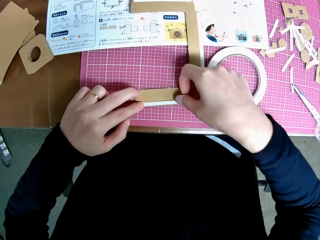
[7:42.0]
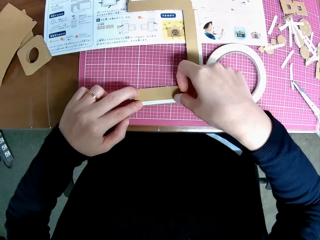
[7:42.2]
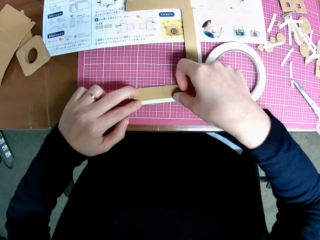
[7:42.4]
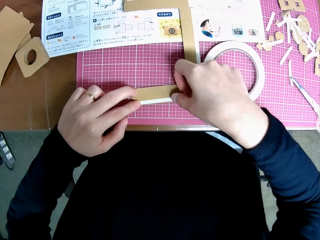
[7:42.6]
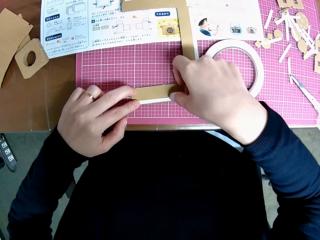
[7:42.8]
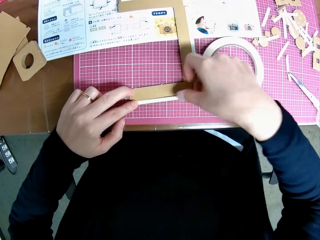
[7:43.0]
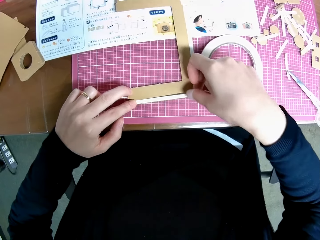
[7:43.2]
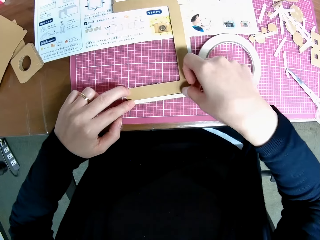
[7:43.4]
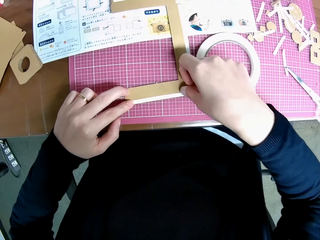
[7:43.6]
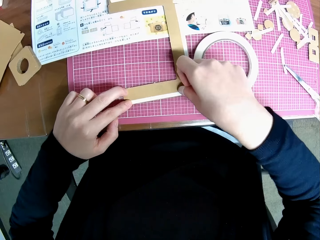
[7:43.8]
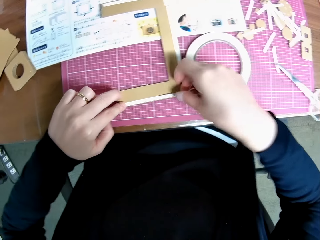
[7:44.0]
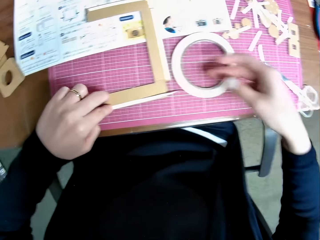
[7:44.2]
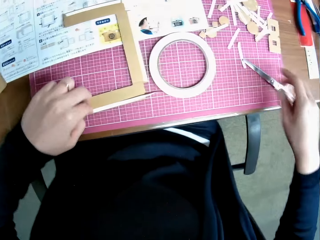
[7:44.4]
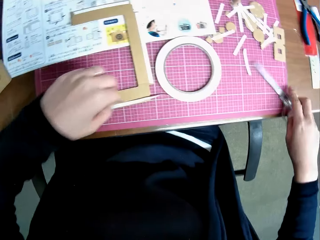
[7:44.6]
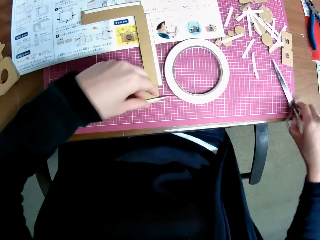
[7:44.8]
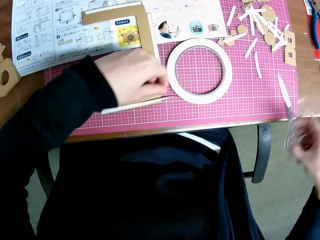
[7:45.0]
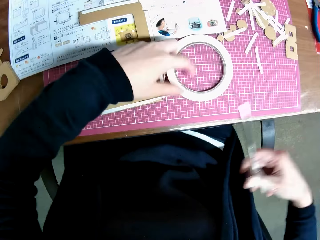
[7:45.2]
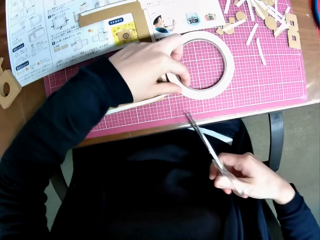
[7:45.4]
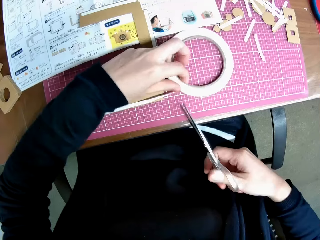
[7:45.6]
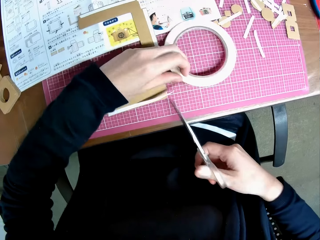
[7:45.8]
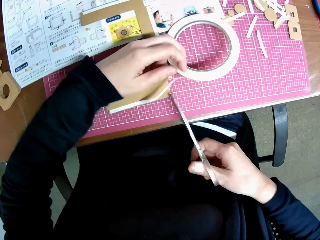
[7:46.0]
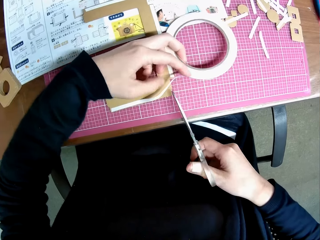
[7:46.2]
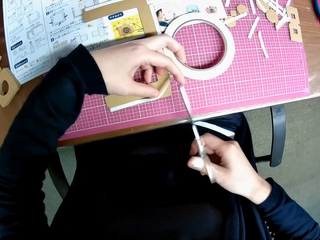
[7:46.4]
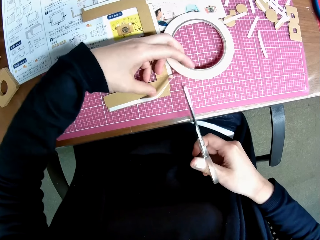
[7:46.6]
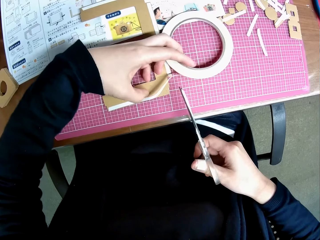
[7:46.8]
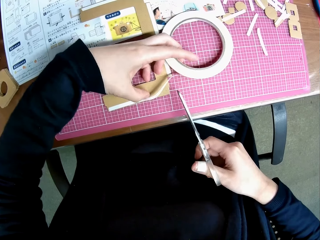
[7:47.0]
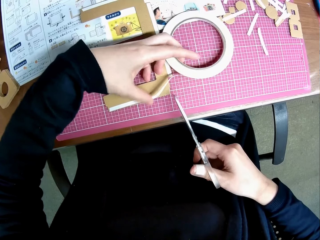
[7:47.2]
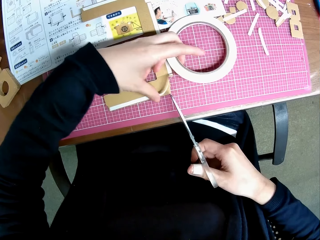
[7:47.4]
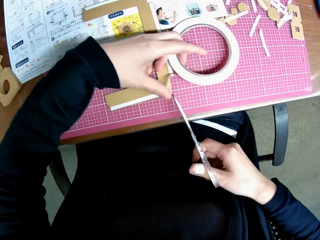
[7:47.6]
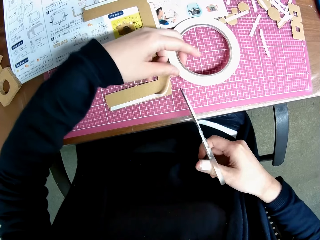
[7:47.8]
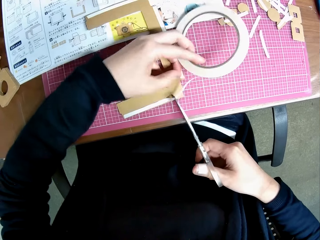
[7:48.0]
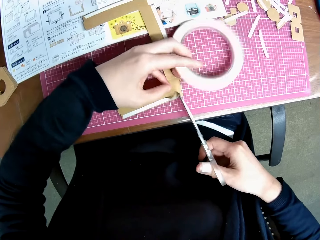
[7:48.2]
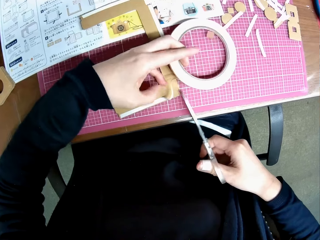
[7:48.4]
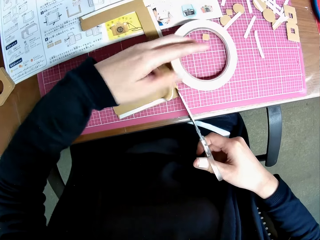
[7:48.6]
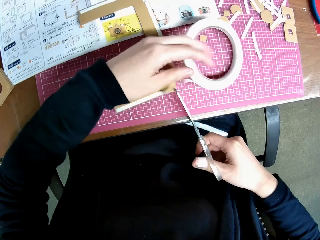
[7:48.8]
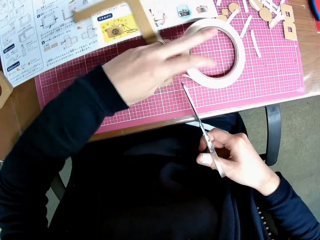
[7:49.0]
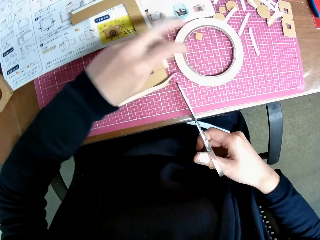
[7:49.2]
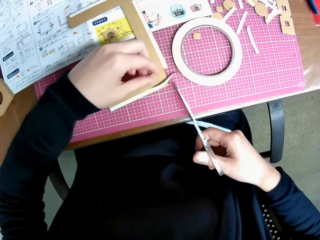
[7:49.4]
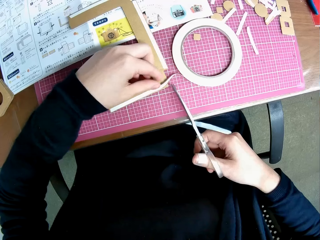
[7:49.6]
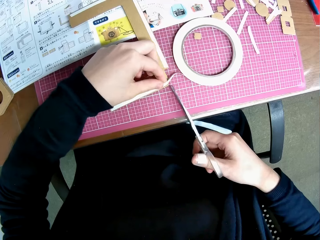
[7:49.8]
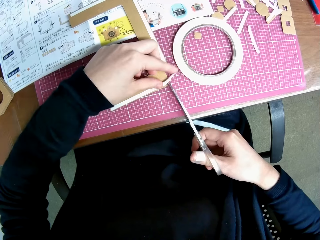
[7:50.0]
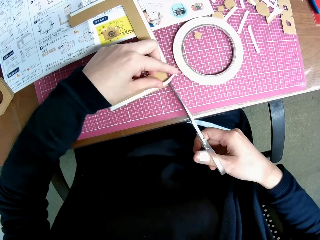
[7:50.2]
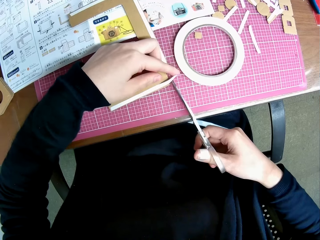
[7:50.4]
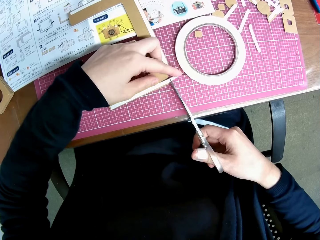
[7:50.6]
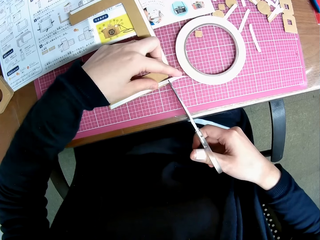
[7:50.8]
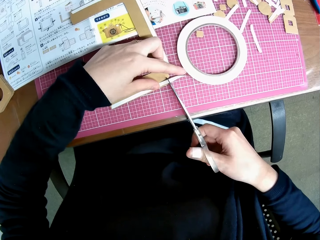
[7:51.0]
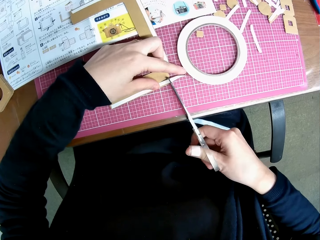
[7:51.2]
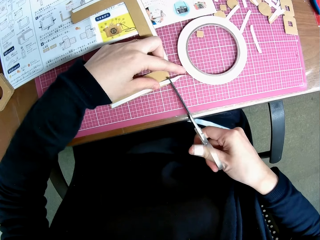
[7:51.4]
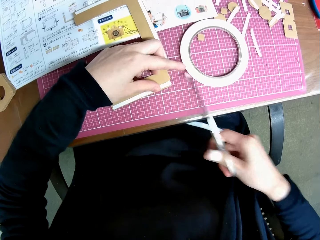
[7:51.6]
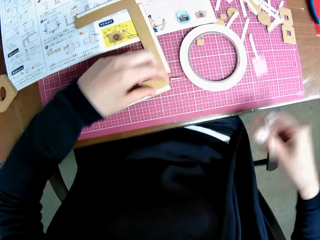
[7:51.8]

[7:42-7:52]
The camera wearer picks the scissors from the cutting mat again. They cut the double sided tape with the scissors.

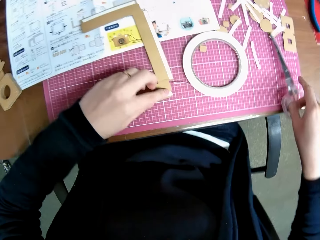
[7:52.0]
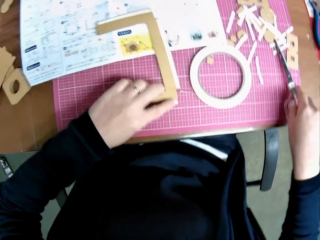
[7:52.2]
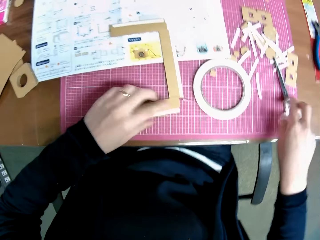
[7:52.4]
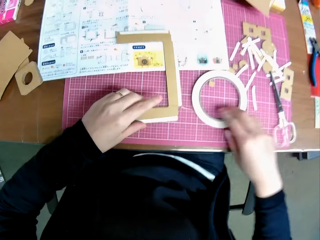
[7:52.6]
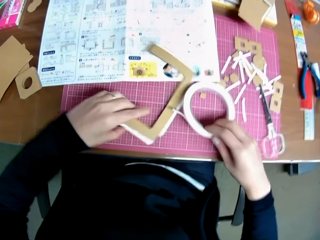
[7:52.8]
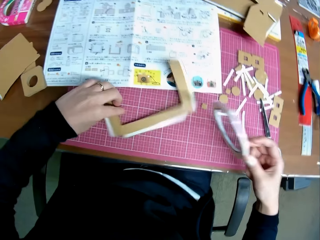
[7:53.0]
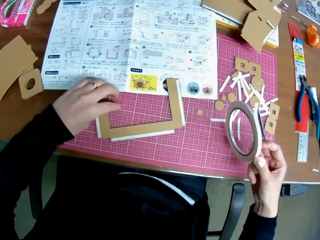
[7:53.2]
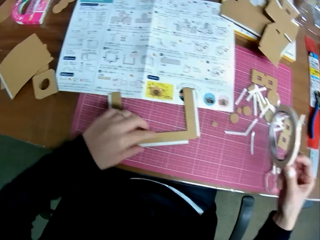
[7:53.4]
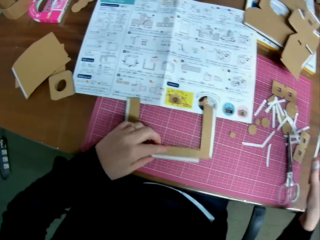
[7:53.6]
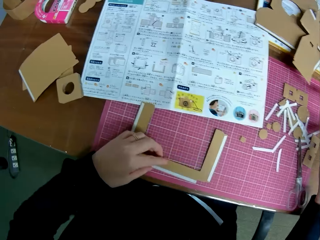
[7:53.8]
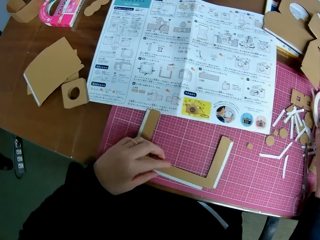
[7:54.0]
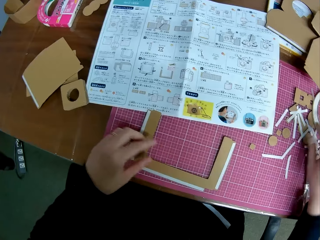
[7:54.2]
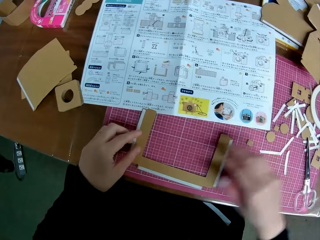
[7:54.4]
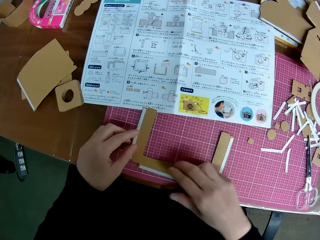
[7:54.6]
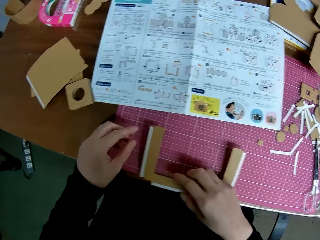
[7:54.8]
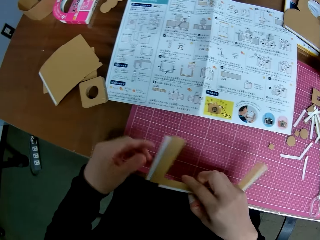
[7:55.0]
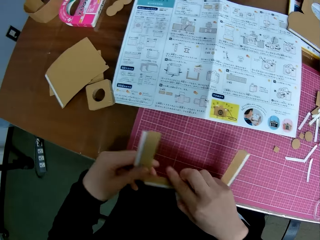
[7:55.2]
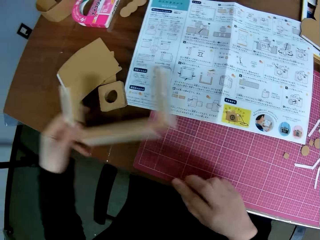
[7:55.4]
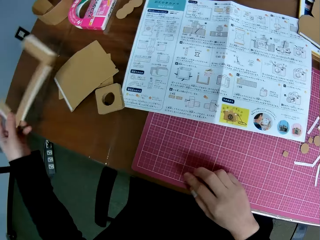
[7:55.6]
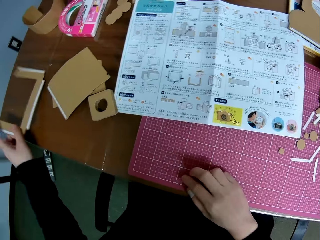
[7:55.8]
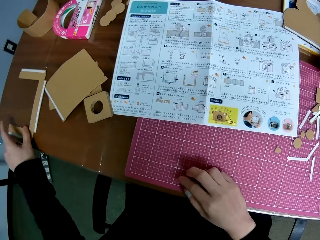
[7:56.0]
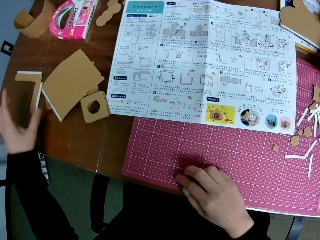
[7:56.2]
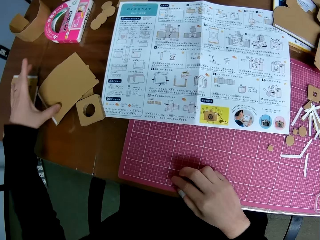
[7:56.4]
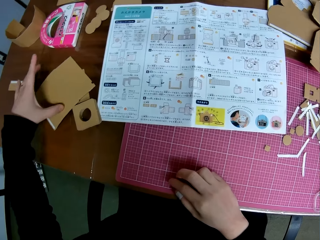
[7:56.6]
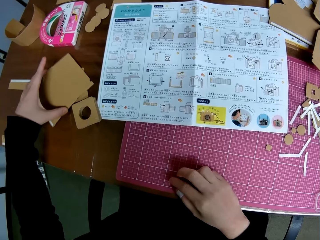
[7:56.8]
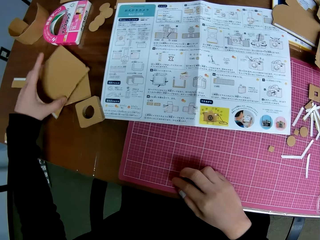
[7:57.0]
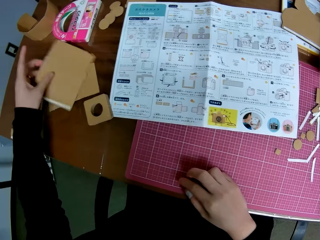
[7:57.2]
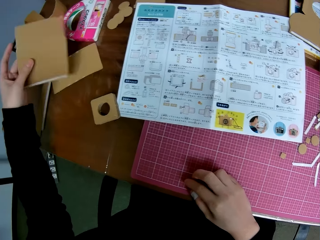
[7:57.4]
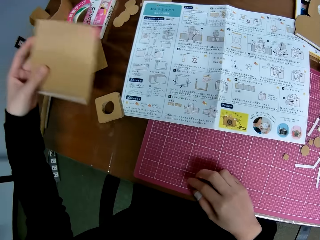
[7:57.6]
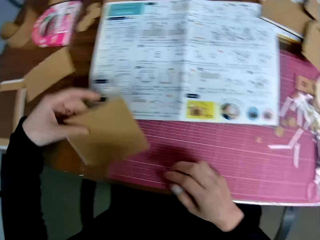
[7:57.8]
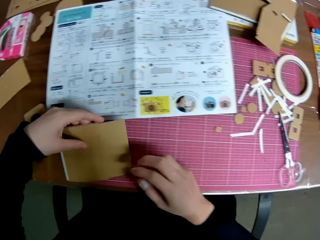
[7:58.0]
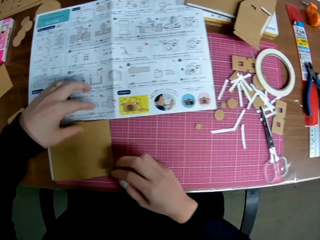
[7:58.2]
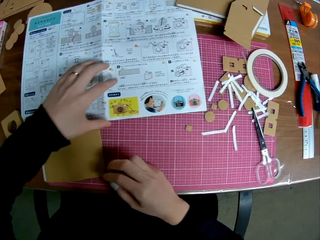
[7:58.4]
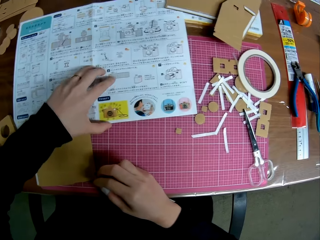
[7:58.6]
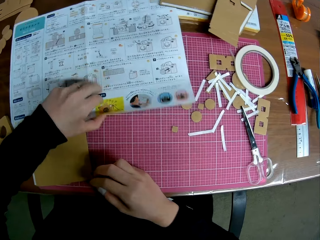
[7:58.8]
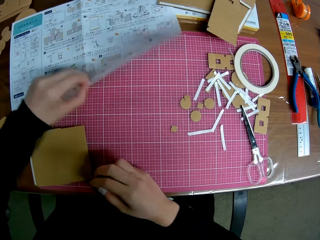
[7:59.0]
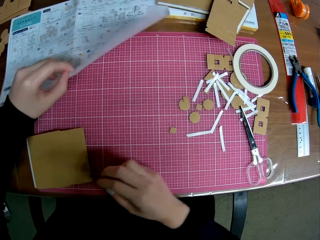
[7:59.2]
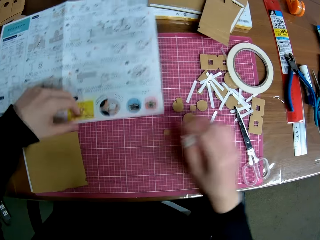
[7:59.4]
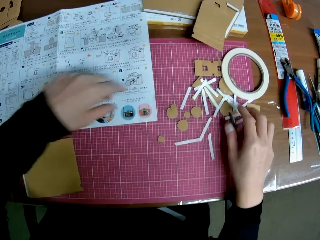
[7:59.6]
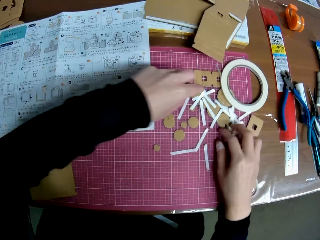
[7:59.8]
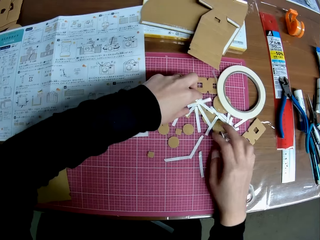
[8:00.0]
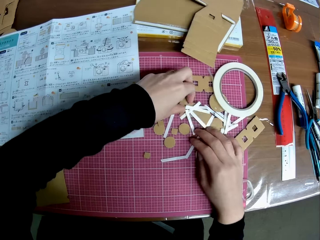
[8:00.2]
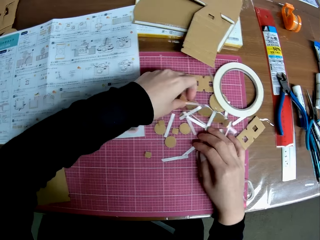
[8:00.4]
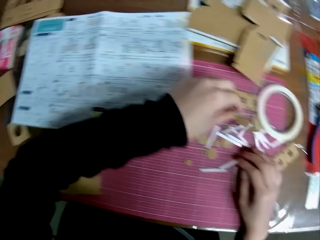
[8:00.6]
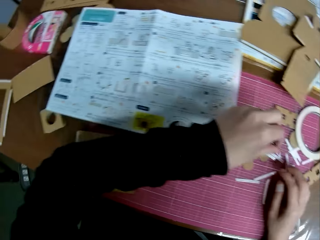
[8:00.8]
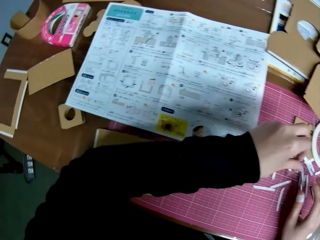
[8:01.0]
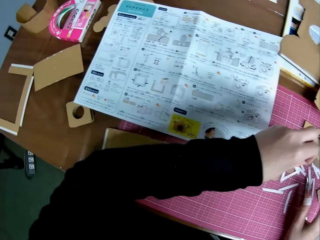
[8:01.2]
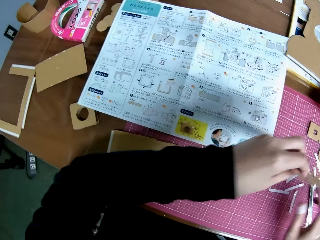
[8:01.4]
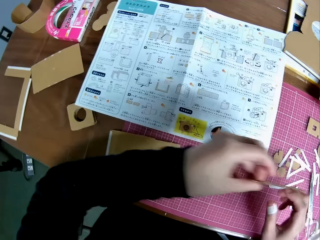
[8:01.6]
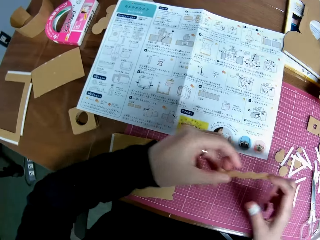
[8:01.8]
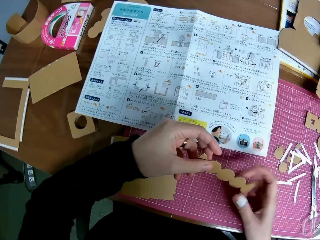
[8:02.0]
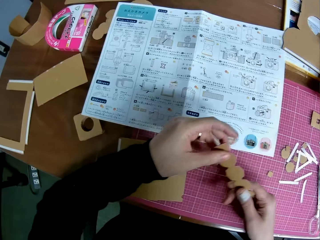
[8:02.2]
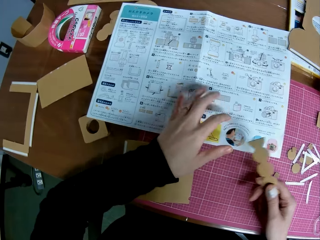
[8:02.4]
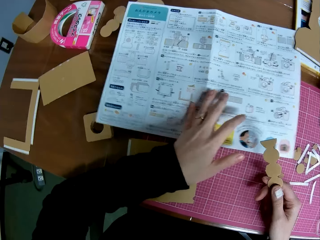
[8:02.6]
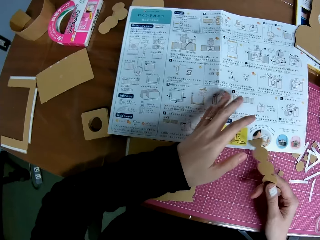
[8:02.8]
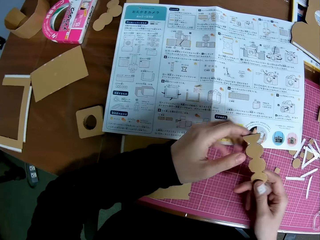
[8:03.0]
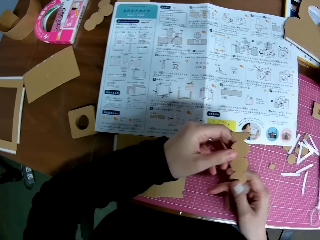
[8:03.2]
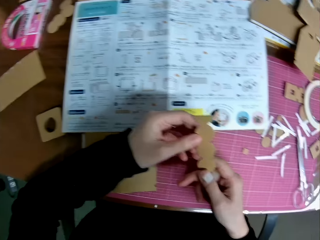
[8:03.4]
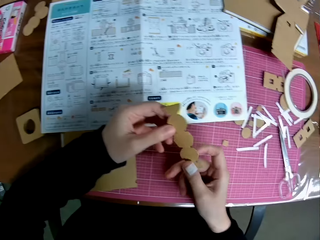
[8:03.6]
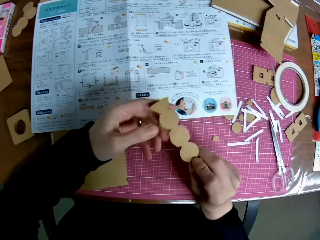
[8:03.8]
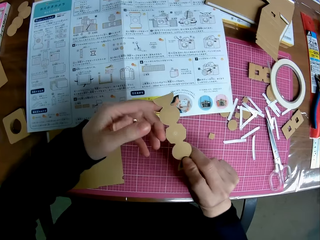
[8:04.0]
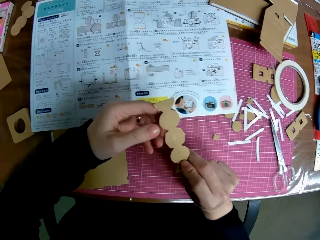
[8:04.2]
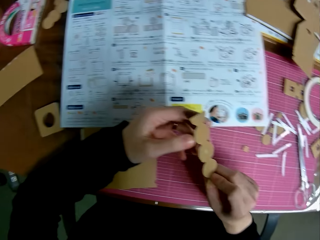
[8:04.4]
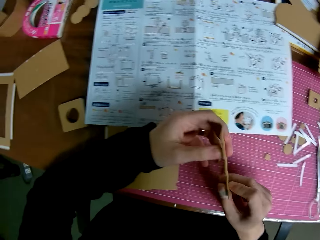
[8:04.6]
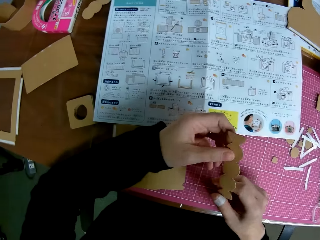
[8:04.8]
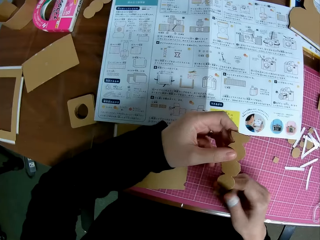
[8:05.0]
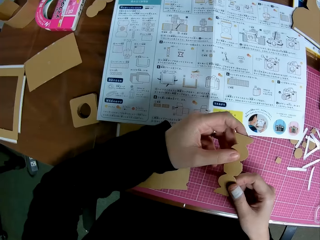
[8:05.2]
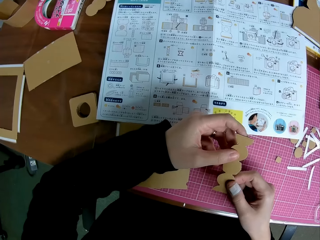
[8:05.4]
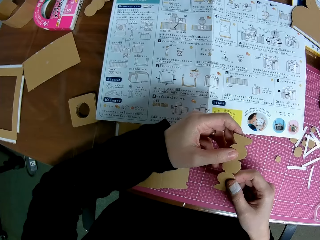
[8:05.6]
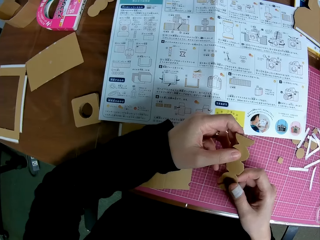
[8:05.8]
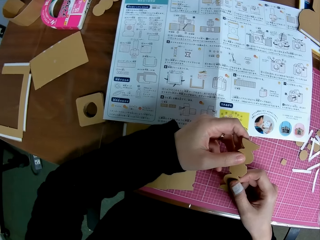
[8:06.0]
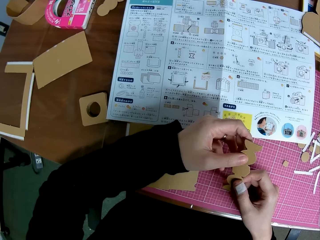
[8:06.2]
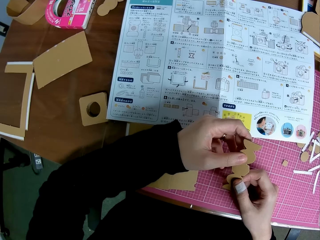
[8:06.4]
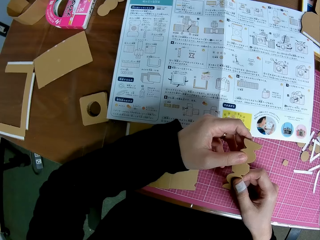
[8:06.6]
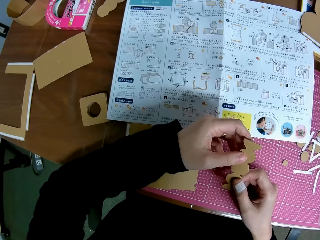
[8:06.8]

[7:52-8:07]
The camera wearer drops the scissors on the cutting mat. She moves the double sided tape roll to another side of the table. She picks the tape. She moves the C-shaped piece from the cutting mat to the table. She puts the tape down. She picks the paper and puts the paper on the left side. She moves the third piece from the table to the cutting mat. She picks another paper on the table and puts the paper down. She touches the blueprint with her left hand. She lifts something and puts down the object. She picks a bead-shaped piece or small paper from the cutting mat. She touches the blueprint again. She drags something. She turns the bead-shaped piece upside down. She holds the small paper in both hands. She turns the bead-shaped piece upside down again. She looks at the blueprint.
